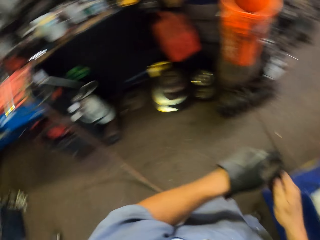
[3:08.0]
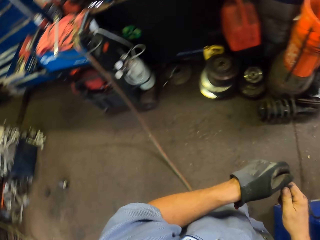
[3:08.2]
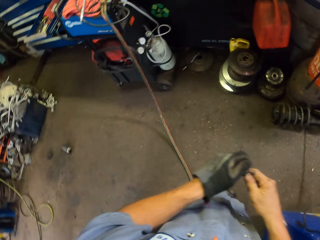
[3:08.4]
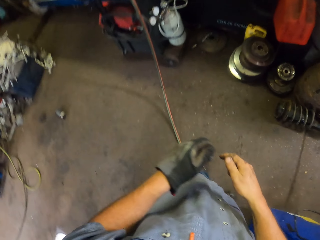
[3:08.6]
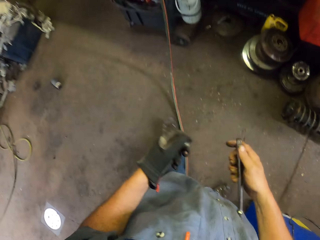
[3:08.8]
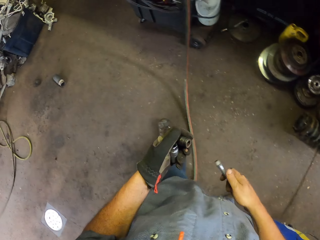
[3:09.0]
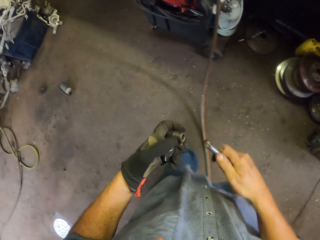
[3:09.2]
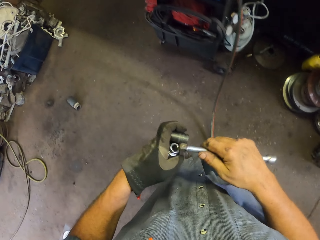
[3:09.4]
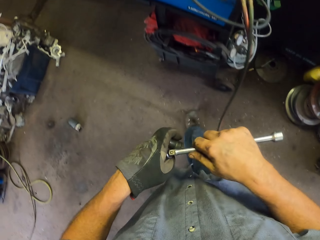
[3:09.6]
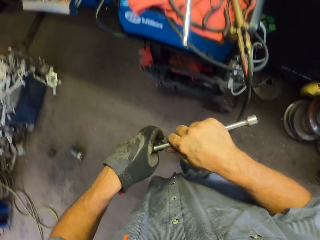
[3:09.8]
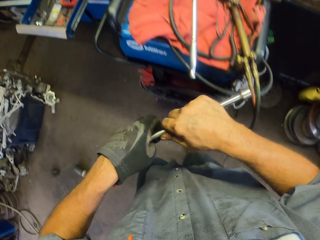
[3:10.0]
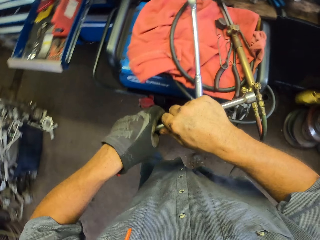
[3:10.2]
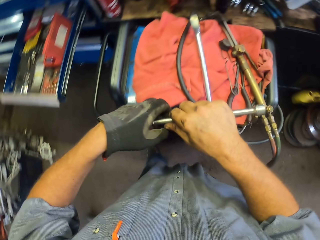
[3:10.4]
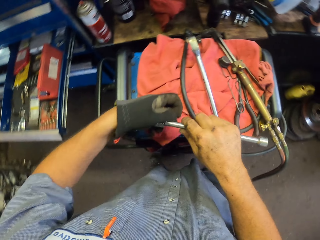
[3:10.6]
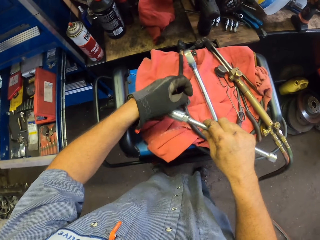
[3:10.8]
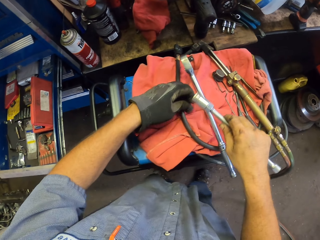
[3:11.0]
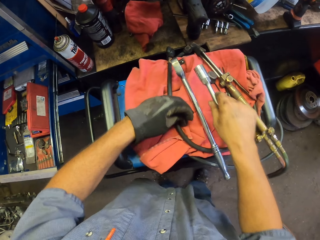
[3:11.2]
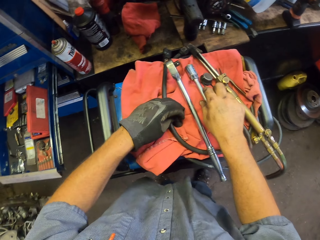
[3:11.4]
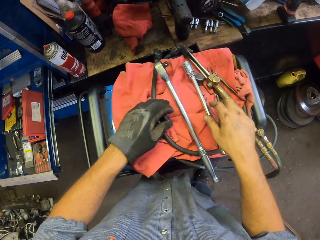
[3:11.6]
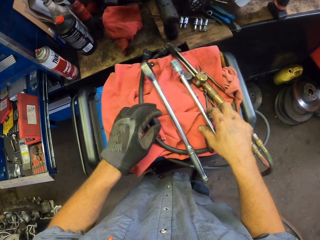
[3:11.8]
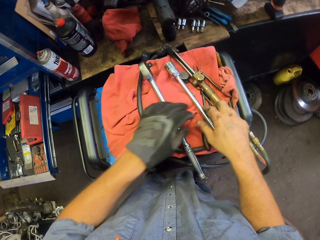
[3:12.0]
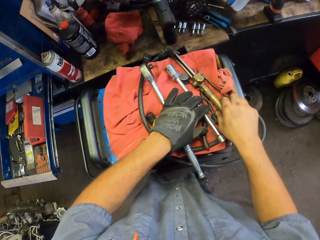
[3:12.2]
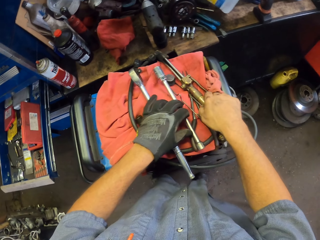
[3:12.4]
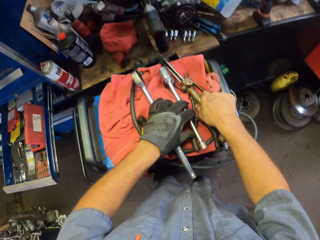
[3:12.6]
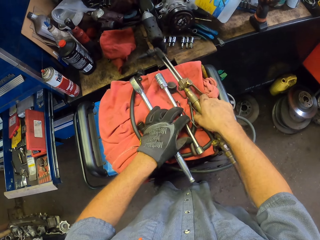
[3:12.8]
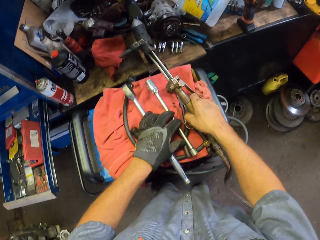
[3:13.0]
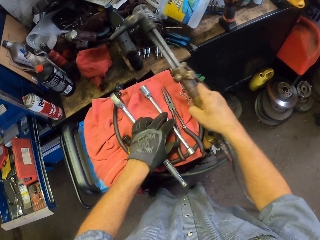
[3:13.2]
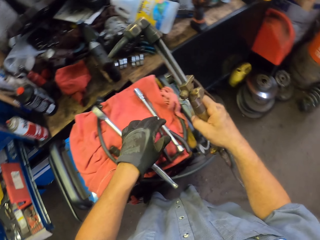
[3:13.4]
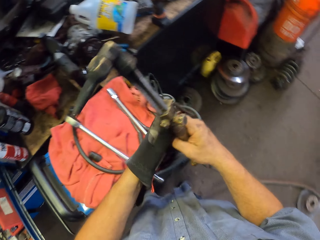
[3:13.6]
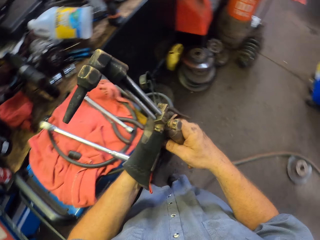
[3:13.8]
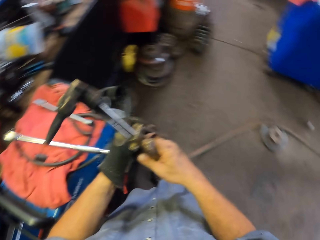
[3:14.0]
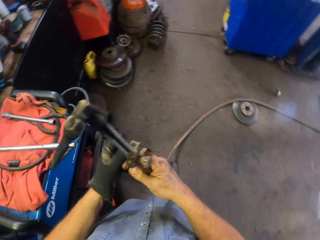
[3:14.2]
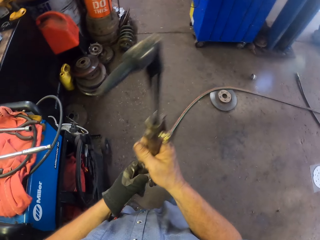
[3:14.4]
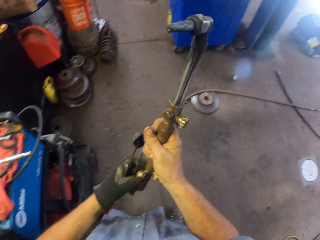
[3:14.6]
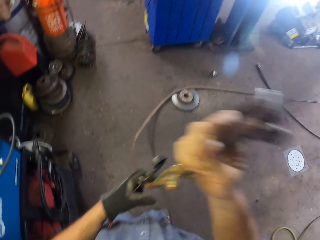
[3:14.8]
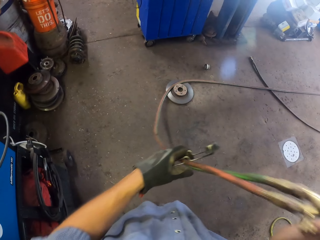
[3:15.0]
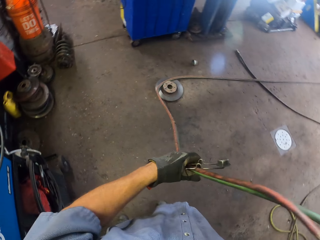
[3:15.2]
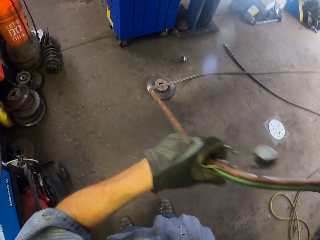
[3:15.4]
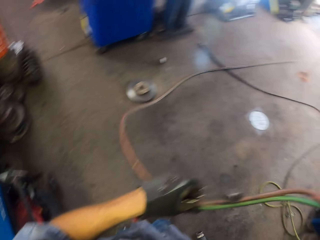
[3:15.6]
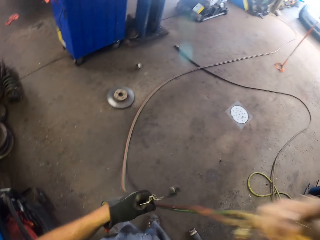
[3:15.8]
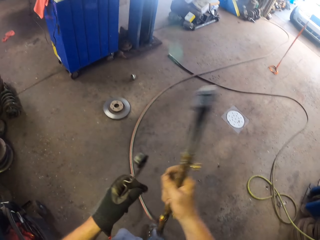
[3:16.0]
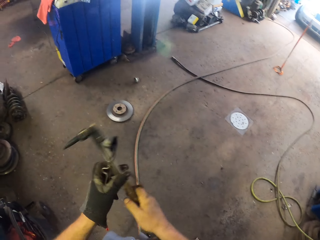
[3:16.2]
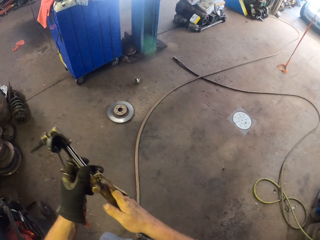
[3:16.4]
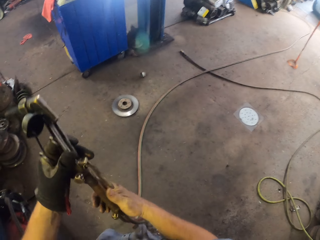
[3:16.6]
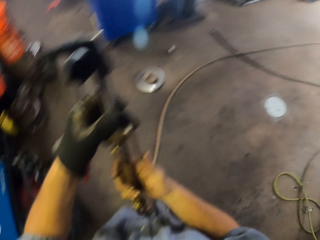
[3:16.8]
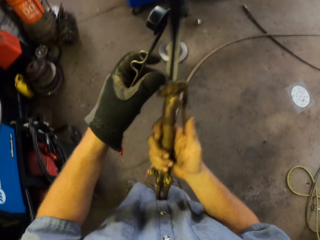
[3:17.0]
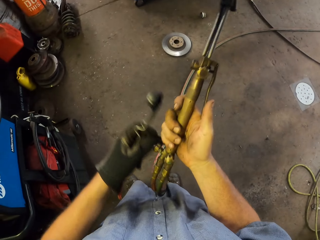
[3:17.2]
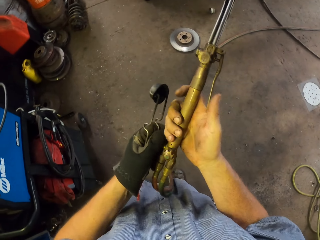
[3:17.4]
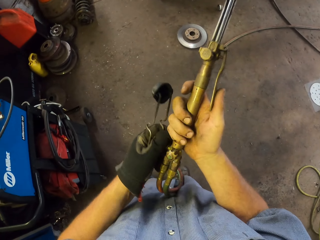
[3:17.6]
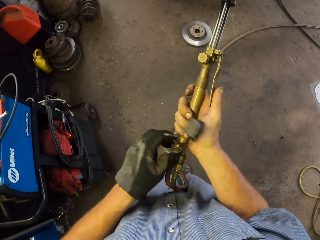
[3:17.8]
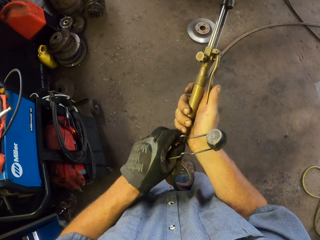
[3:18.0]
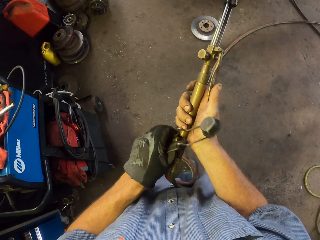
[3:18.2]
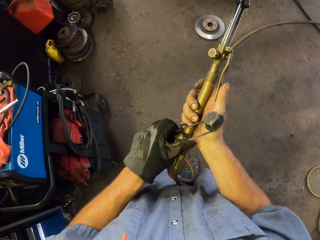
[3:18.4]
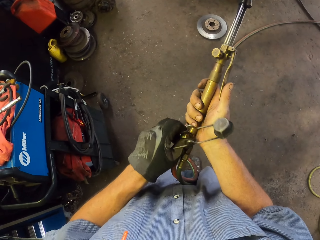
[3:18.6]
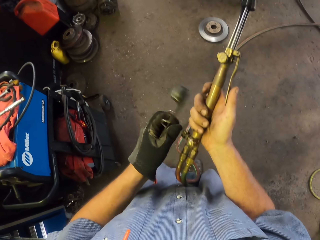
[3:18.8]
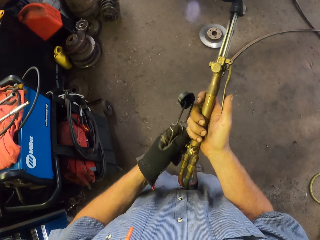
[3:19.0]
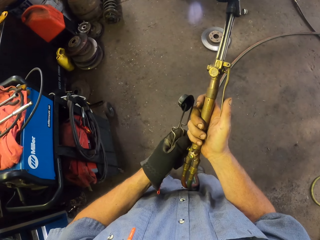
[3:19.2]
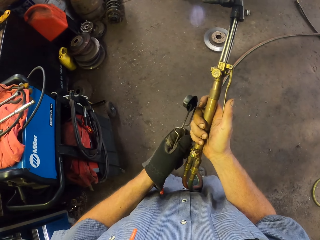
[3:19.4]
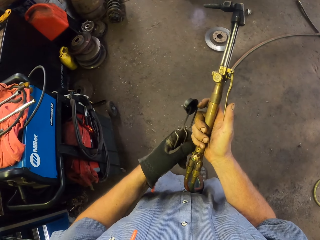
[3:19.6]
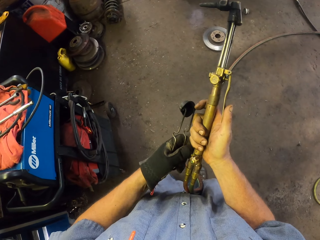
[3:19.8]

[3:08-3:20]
The camera wearer puts the socket tool on the torque spanner. They walk around the garage, put the ratchet in the bolt, drop the right hand and put the ratchet on the cloth. They pick up a welding torch with the right hand. They hold the ratchet and hold the socket wrench. They hold the flint striker with the right hand. They pick up the lighter. They pull the cable. They hold the welding torch with both hands. They swing the left hand. They adjust the welding torch. They switch on the welding torch.

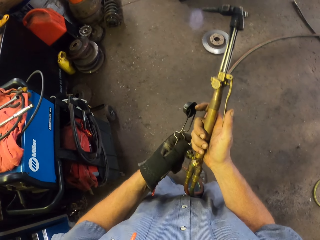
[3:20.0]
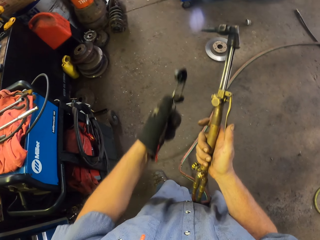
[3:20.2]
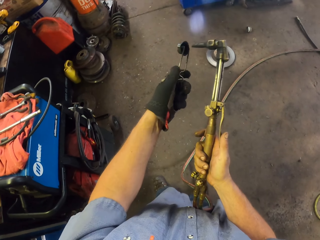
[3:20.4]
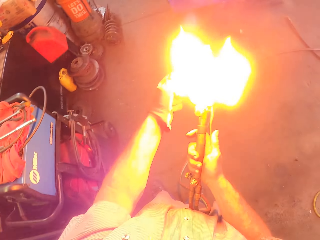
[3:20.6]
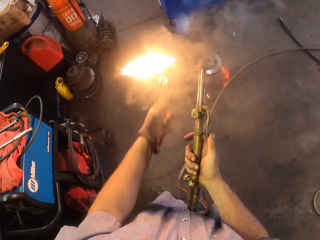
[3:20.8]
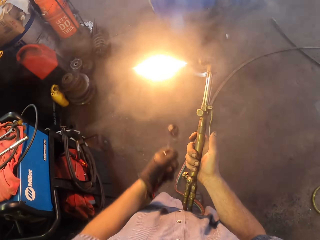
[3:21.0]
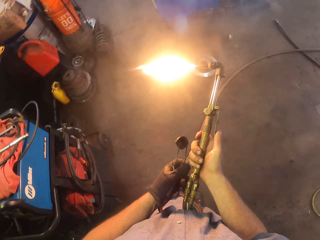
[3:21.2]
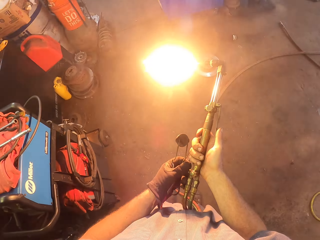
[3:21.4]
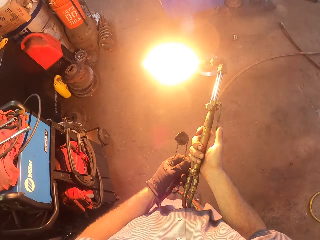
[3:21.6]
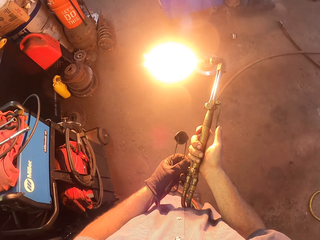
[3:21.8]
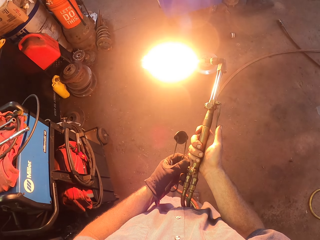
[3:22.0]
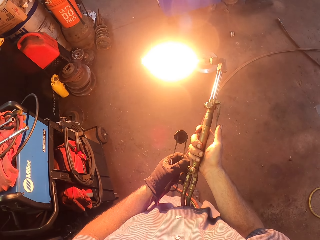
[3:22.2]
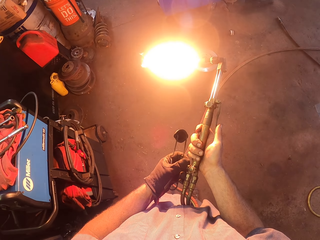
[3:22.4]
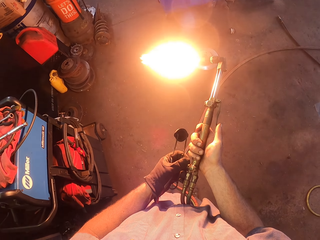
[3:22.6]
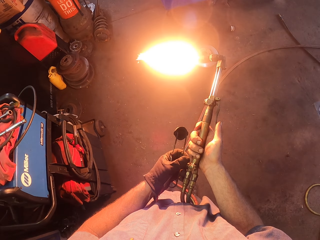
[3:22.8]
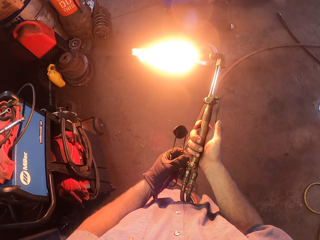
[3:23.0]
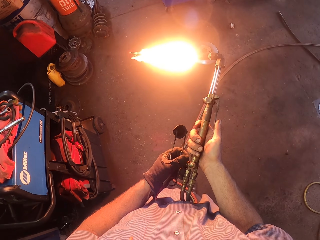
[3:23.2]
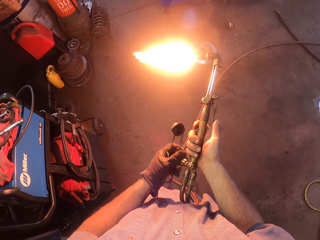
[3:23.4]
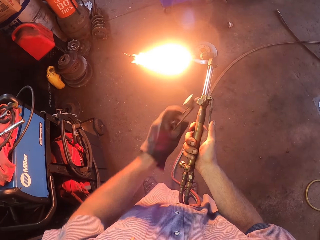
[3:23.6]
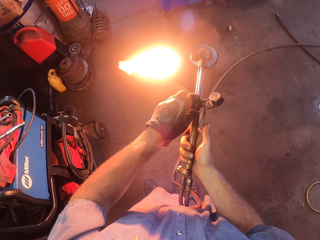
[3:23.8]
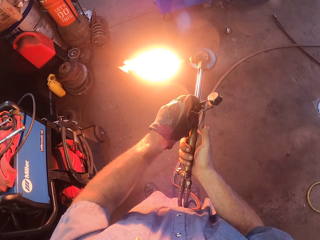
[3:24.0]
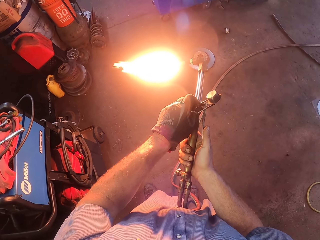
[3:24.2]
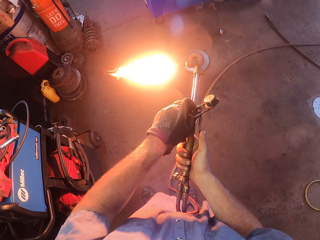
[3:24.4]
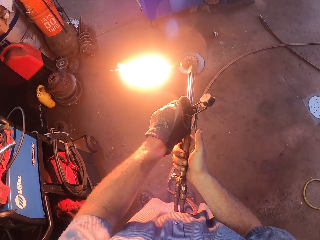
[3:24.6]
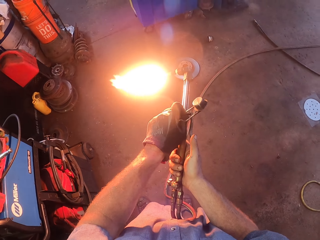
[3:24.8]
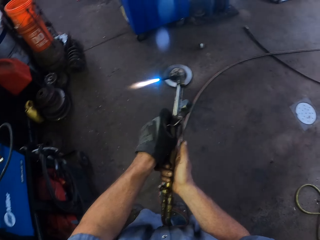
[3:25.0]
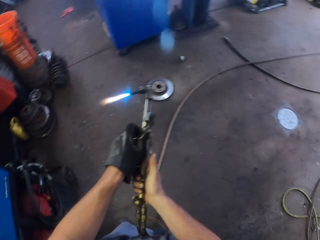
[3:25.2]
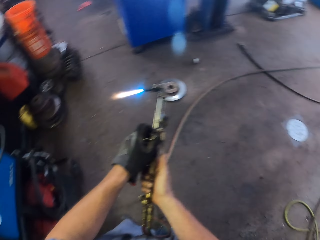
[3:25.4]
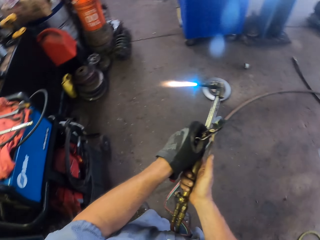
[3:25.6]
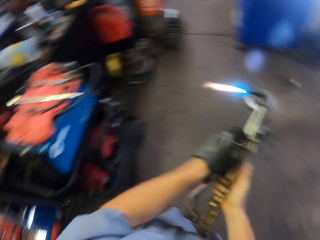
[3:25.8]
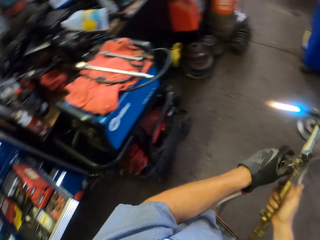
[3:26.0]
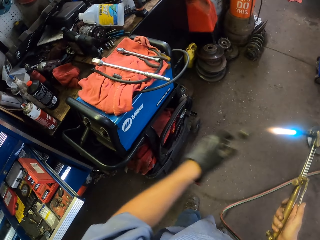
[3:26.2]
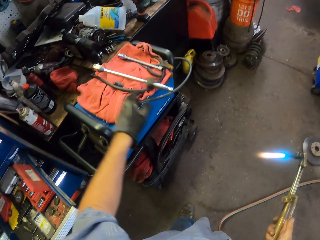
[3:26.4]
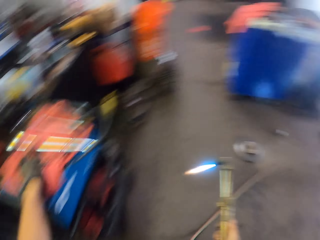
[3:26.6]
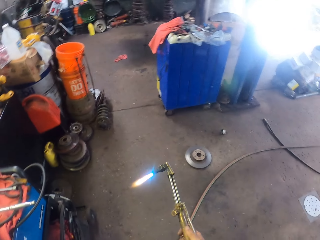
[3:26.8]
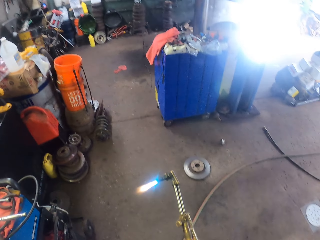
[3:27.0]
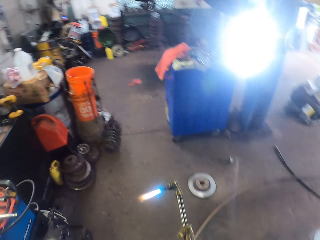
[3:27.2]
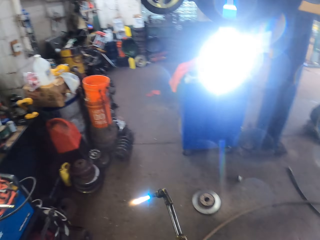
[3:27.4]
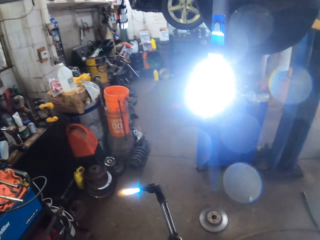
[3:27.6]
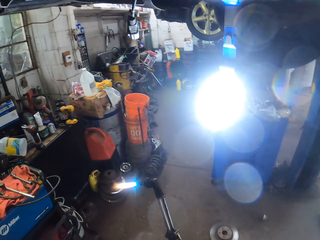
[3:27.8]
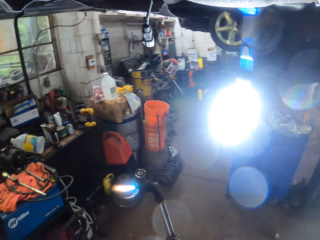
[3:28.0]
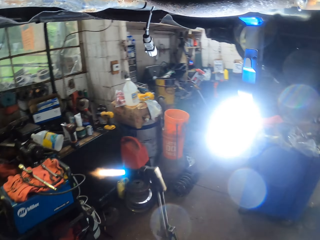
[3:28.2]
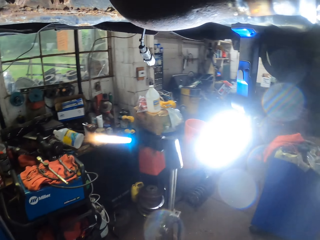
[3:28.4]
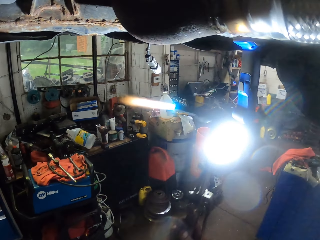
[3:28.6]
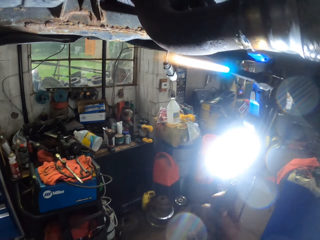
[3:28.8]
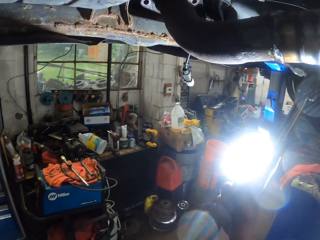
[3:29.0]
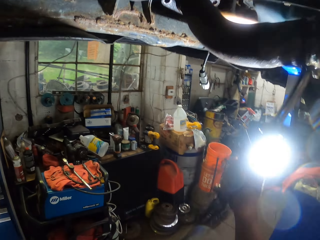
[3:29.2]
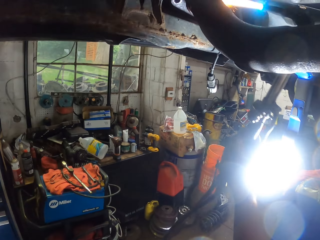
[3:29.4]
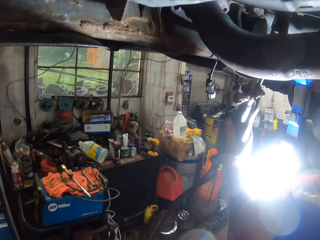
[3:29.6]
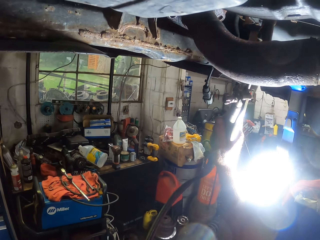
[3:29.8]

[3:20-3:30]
The camera wearer lights the welding torch with a lighter or flint striker. He adjusts the light with the switch. He fixes the welding torch light. He swings the right hand. He pulls his hand off the welding torch. He drops the flint striker. He swings the right hand. He walks around the garage. He welds the engine with the welding torch.
